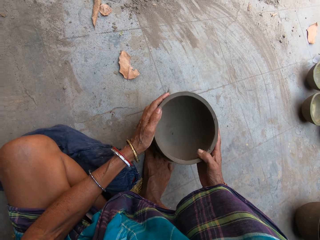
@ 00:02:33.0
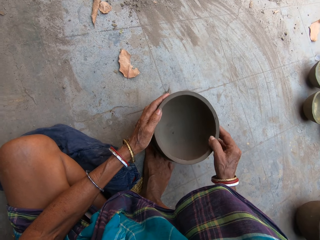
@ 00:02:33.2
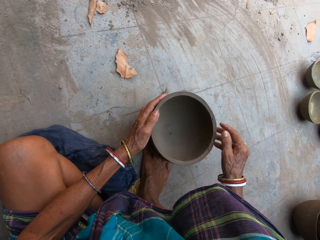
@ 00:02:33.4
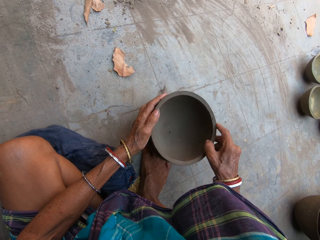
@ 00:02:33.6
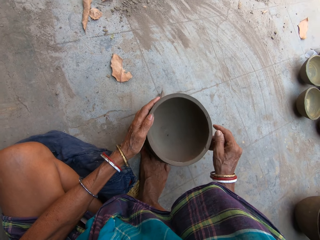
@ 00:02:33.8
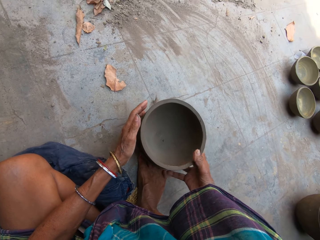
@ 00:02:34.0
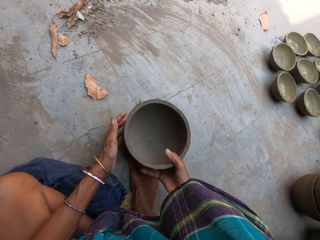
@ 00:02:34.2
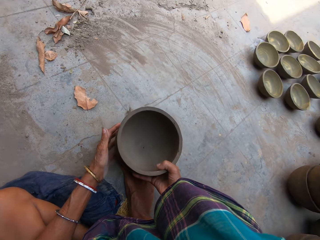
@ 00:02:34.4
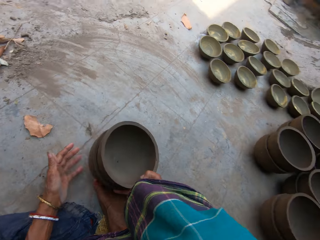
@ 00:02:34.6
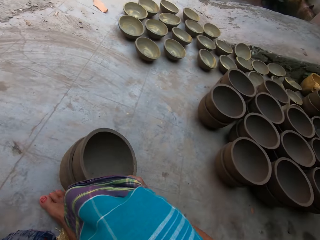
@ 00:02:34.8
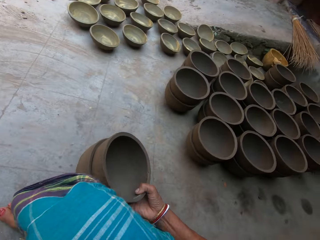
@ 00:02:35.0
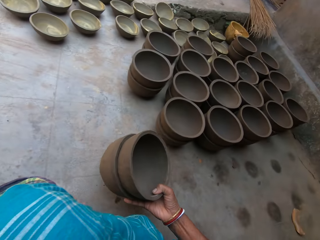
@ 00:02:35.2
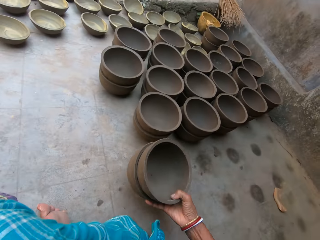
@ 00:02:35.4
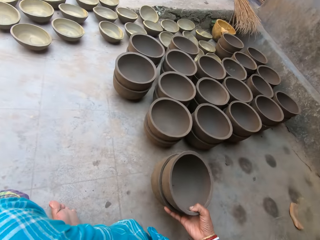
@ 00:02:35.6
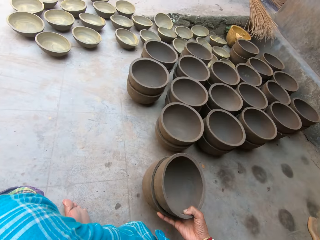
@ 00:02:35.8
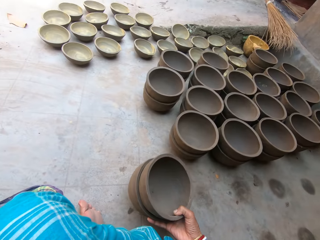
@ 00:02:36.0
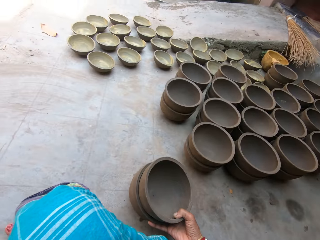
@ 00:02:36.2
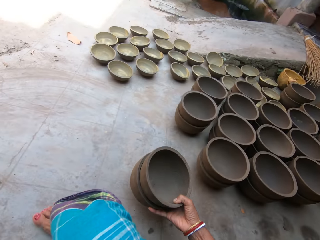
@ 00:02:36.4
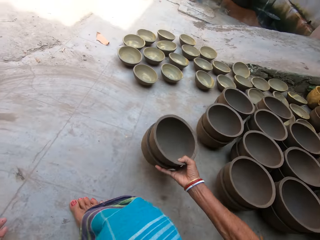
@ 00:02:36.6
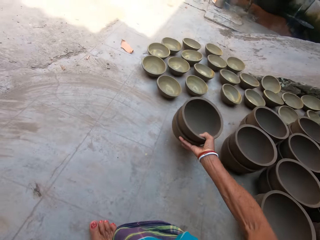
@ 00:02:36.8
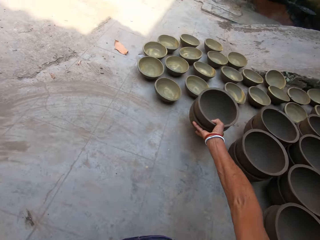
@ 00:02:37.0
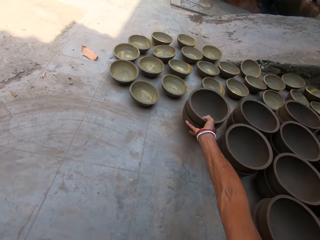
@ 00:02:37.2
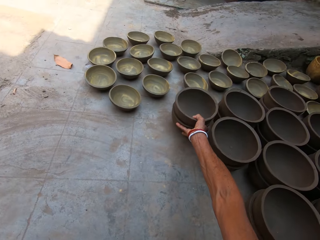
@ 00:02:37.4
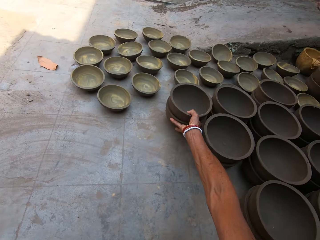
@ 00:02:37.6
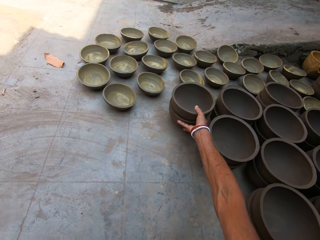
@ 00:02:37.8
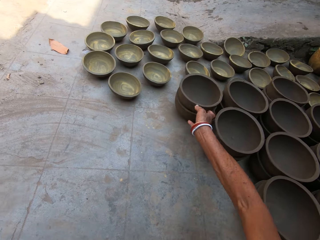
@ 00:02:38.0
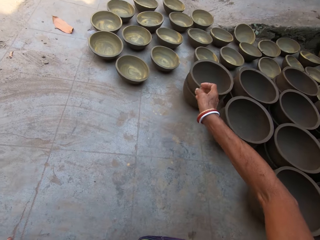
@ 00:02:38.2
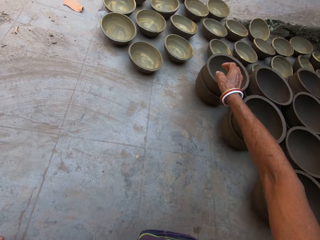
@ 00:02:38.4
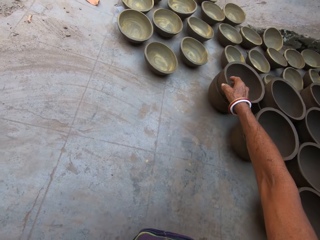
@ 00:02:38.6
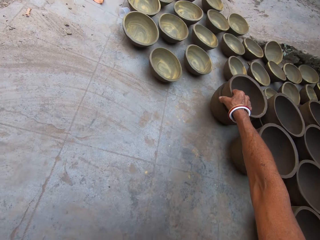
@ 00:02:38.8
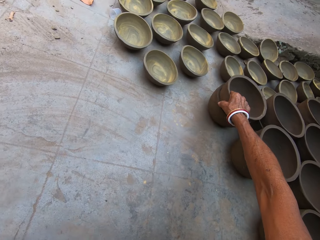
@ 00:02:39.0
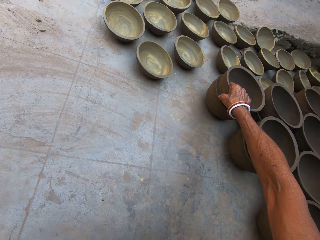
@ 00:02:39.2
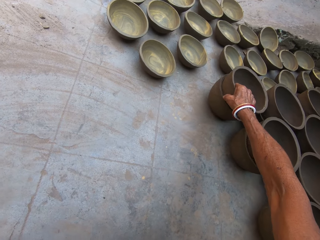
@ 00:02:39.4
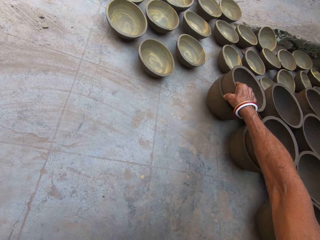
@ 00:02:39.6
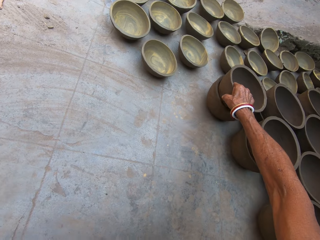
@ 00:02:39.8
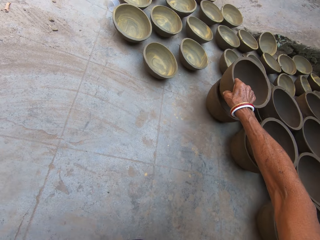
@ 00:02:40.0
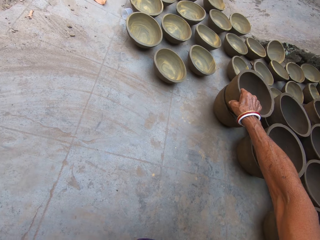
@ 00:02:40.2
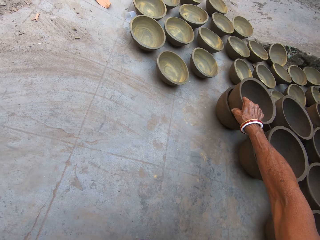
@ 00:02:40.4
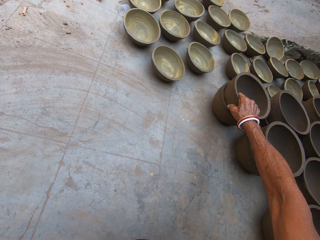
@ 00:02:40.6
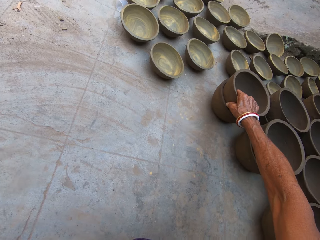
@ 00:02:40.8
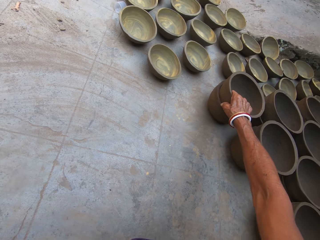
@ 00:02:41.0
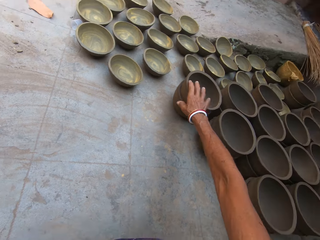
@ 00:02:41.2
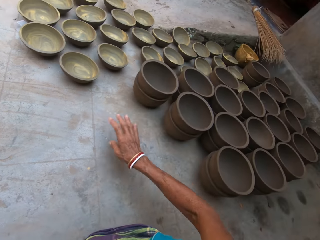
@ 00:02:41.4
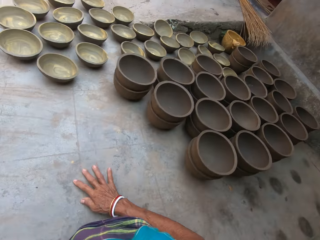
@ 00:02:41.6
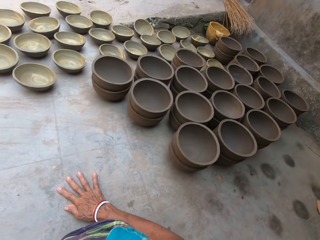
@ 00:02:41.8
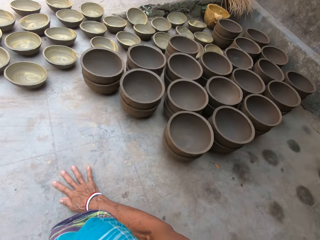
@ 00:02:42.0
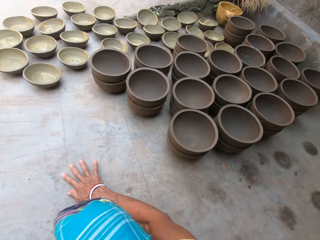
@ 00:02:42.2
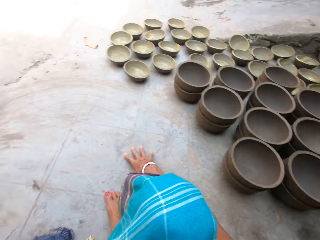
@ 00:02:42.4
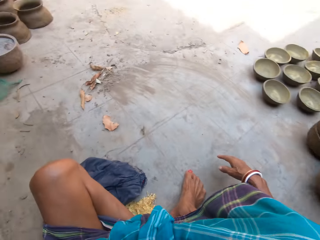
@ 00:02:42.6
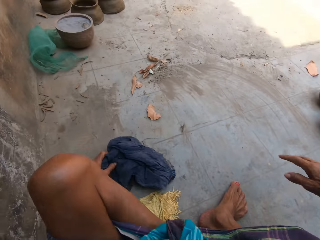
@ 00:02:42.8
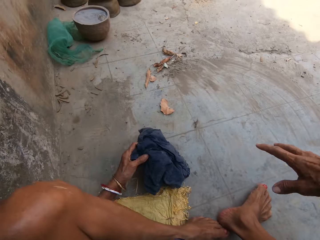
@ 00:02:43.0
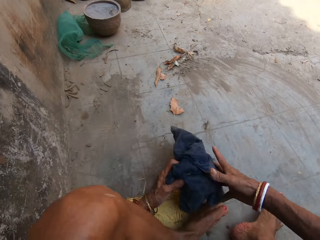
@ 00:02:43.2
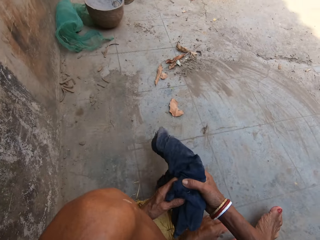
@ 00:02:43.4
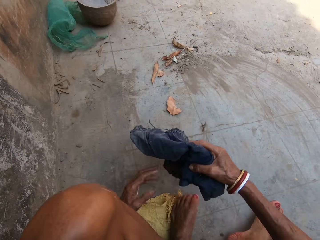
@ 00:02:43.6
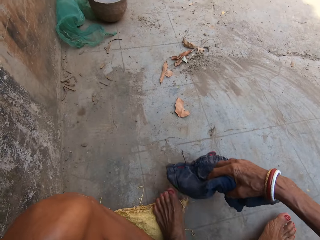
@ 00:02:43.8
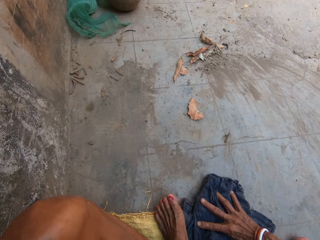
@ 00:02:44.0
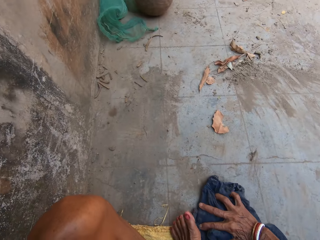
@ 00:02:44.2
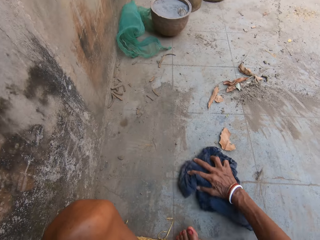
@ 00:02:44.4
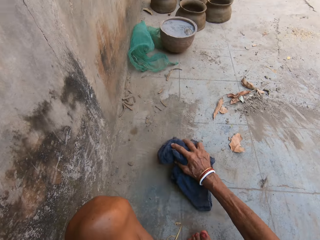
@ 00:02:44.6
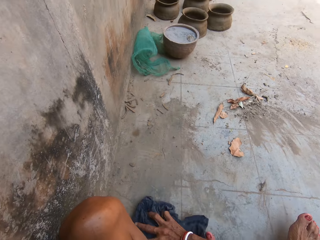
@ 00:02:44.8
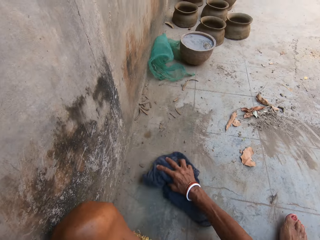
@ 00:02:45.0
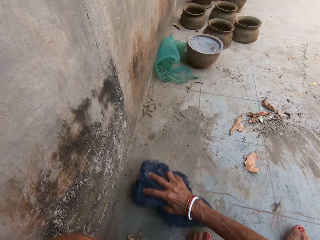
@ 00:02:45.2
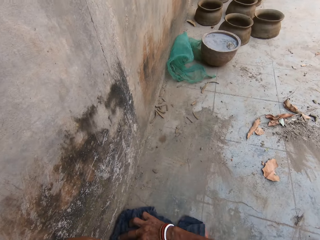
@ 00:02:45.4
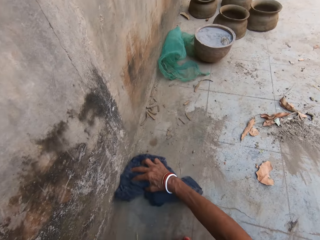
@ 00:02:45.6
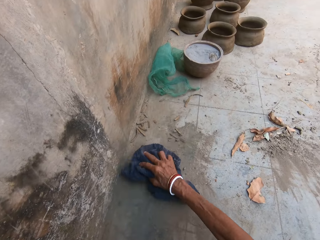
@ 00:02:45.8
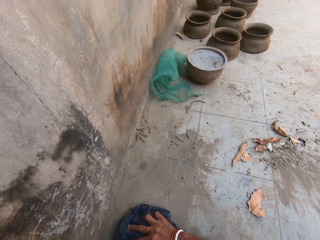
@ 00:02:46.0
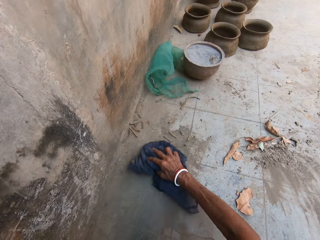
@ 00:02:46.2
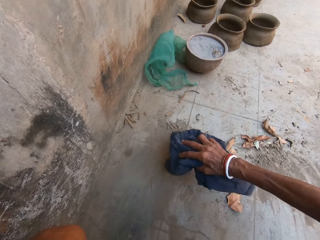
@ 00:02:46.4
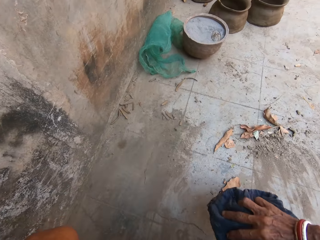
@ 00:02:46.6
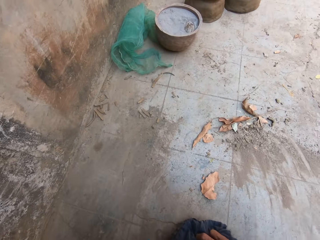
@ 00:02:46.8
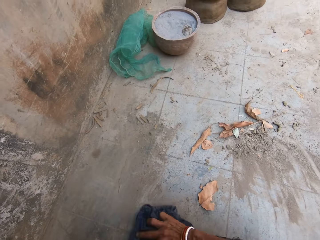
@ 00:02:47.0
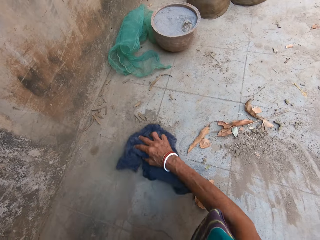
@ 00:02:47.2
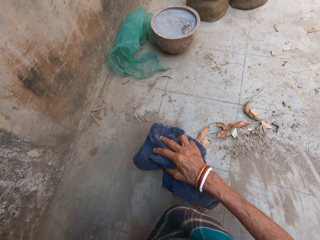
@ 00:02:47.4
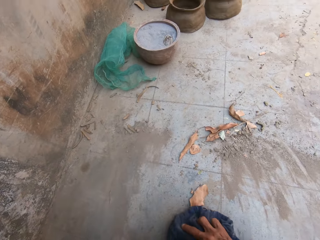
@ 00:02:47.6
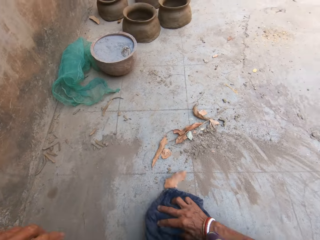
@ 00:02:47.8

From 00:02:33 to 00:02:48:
The camera wearer takes the pots. They move the hand with the pots. They put the pots aside. They carry the pot. They look around. They take the cloth. They move the cloth. They sweep the ground with the cloth.

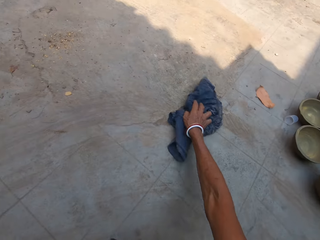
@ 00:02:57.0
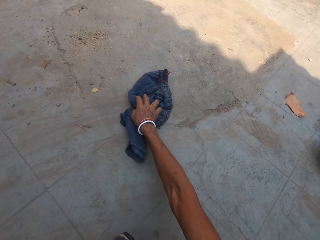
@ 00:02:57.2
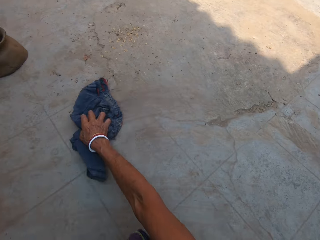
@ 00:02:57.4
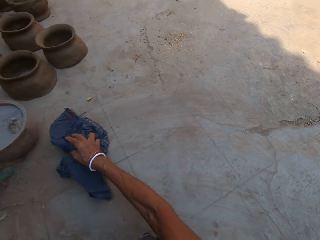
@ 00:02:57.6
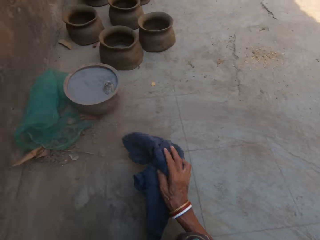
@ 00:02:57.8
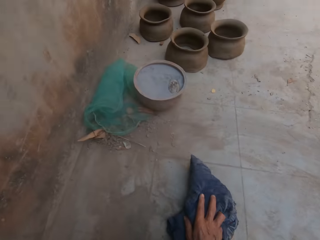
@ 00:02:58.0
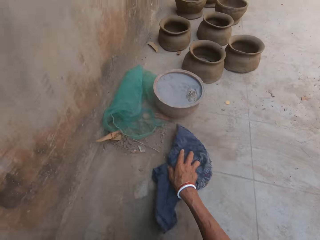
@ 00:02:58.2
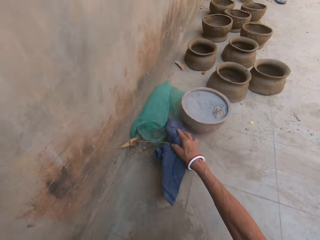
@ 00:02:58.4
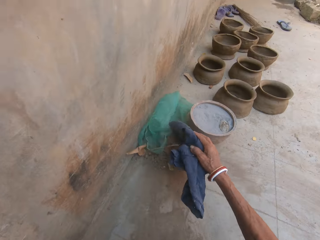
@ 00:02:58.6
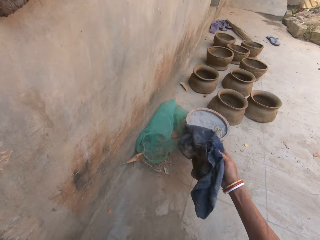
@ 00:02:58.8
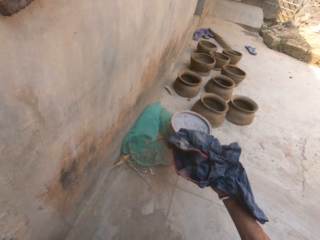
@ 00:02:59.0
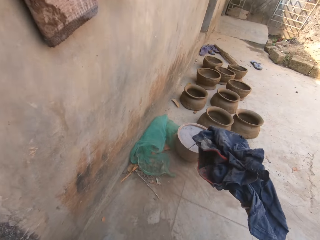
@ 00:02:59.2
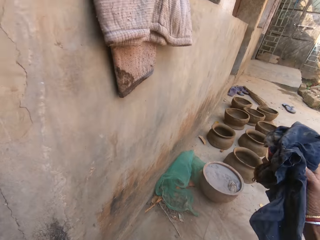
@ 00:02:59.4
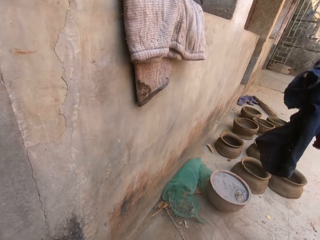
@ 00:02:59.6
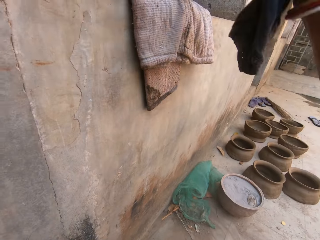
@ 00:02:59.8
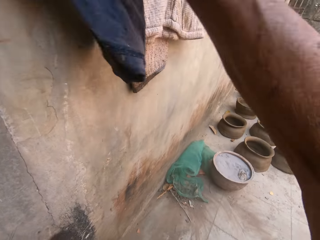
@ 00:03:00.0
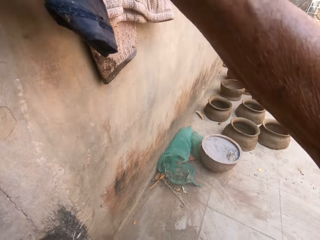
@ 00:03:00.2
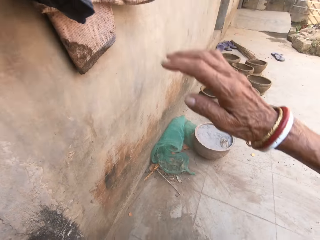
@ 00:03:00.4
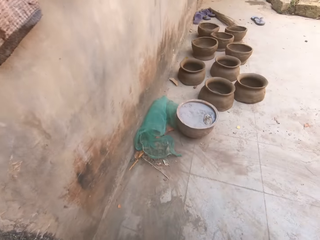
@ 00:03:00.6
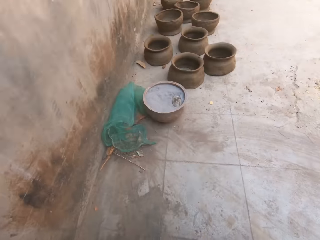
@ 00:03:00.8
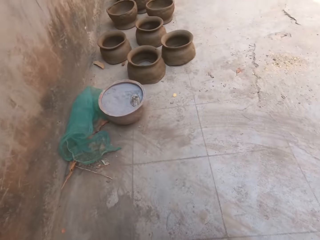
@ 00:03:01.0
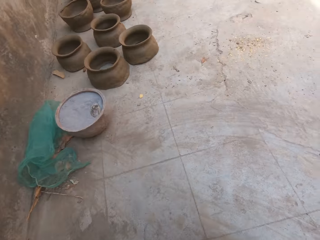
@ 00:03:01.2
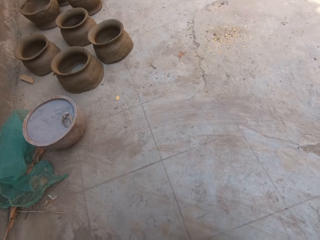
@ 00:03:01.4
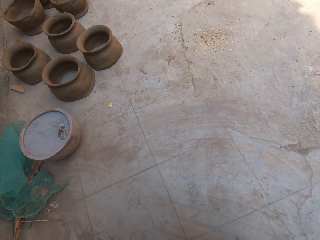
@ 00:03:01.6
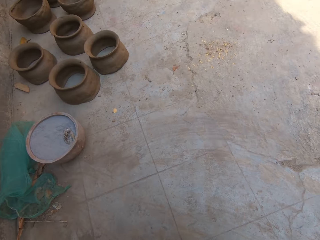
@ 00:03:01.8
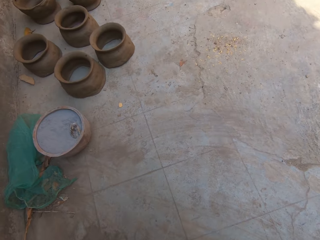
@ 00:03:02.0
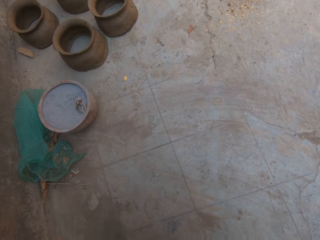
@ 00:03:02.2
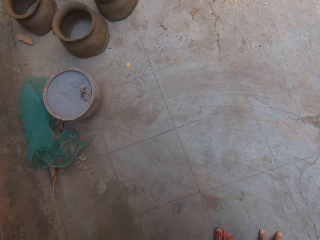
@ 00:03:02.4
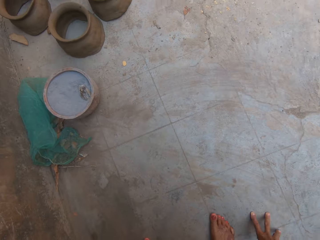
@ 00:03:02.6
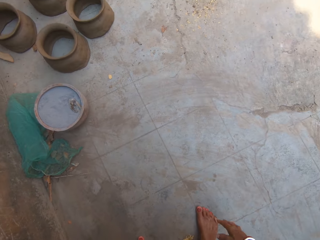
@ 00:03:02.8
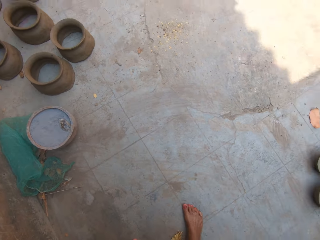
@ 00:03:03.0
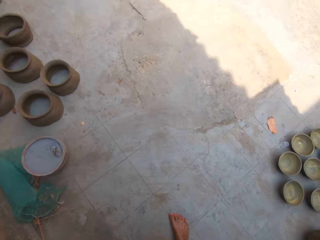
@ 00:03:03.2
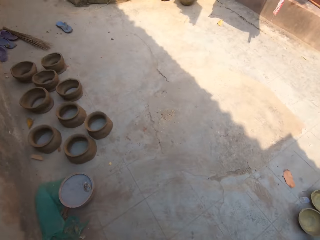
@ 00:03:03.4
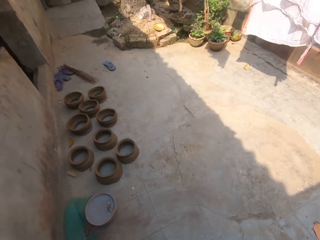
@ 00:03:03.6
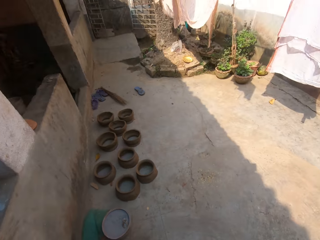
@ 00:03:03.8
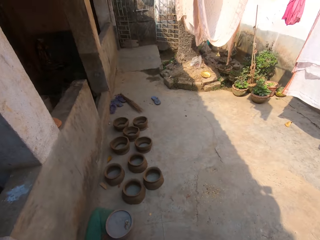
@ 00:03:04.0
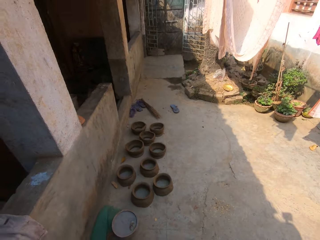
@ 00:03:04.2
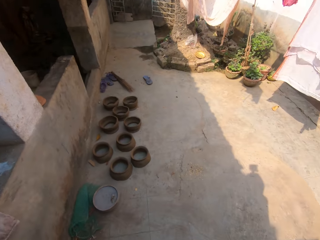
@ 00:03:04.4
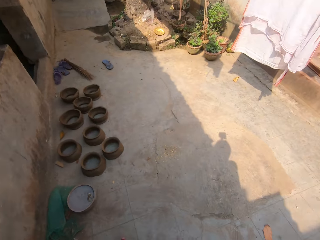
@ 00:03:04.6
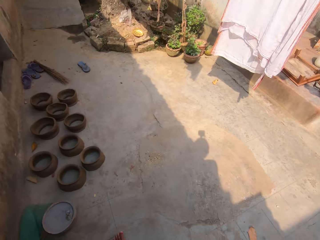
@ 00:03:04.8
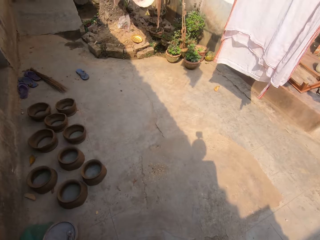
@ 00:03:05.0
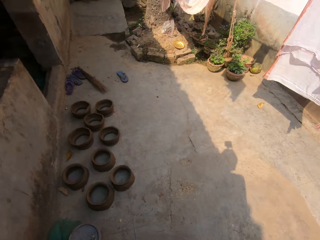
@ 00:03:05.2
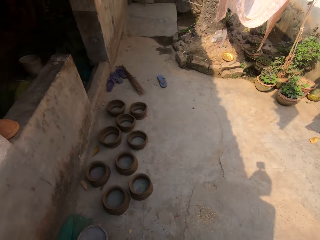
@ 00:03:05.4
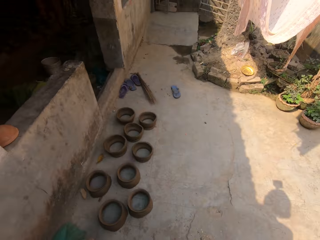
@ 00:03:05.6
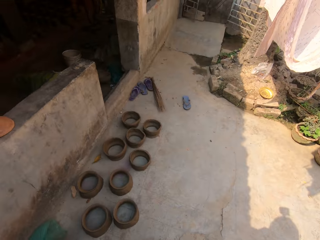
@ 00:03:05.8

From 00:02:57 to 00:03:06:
The camera wearer holds the cloth. They place the cloth on the wall. They look around. They move the hand from the ground. They walk to the building.
